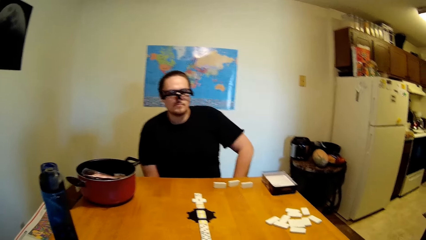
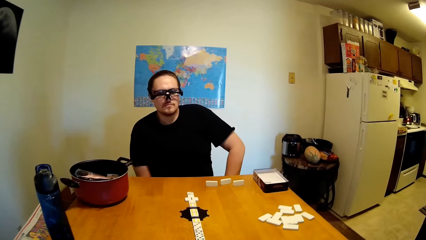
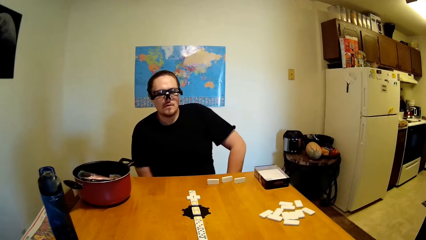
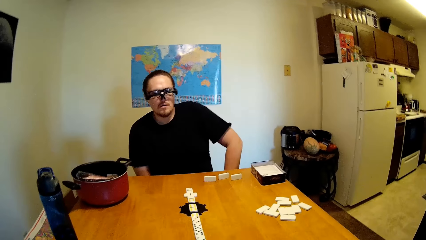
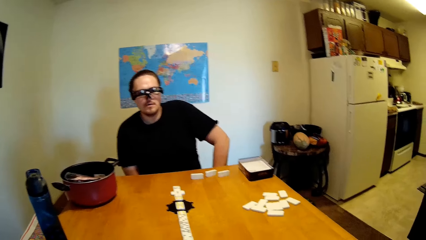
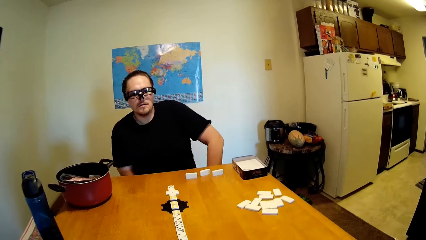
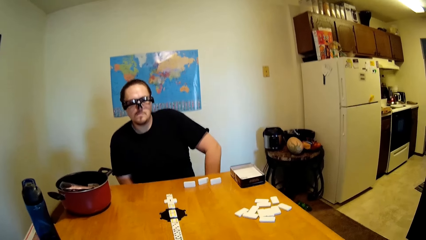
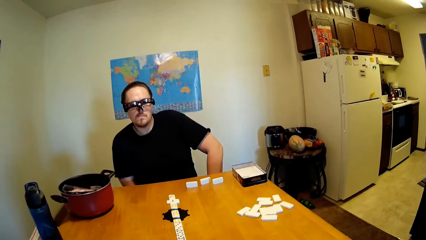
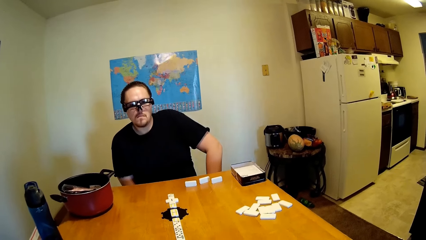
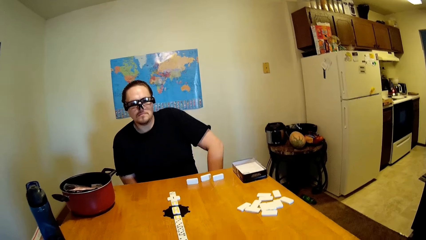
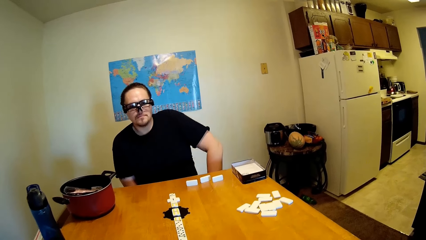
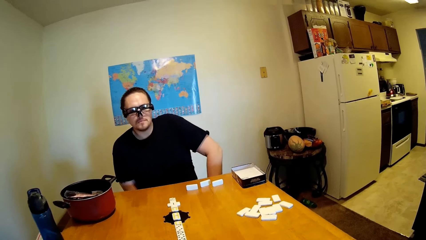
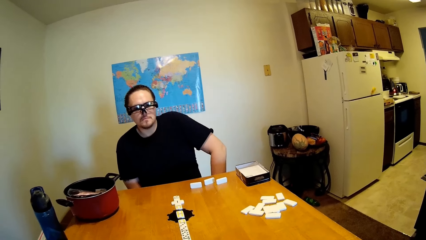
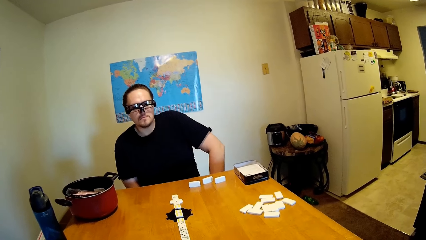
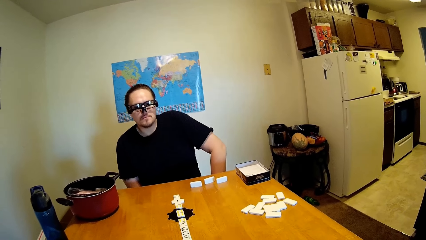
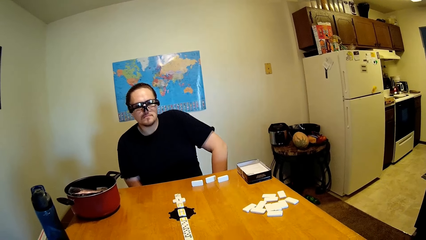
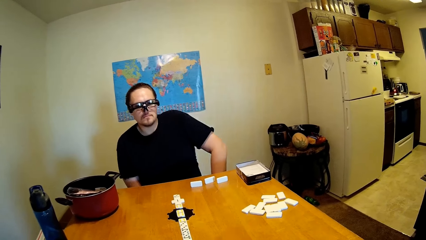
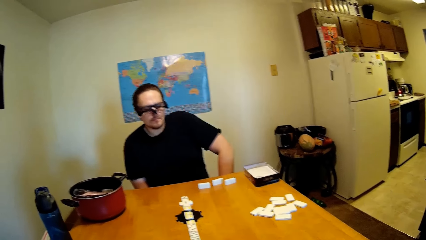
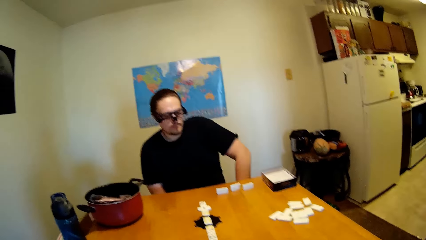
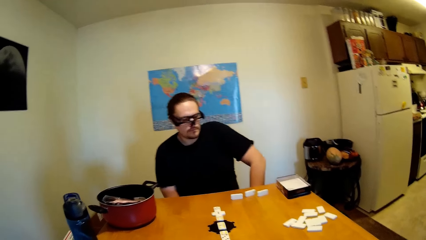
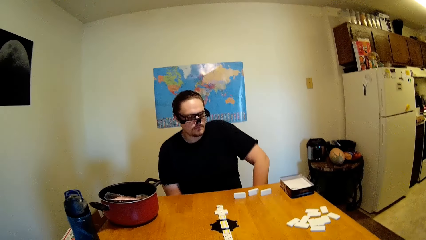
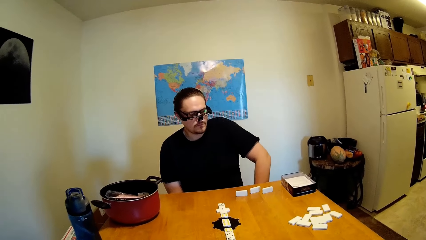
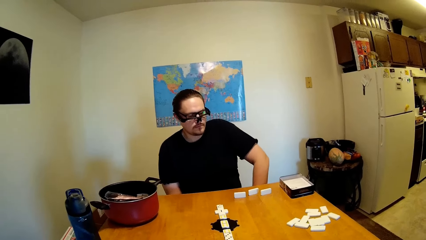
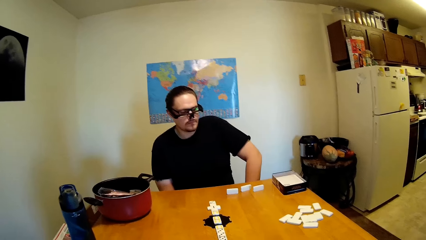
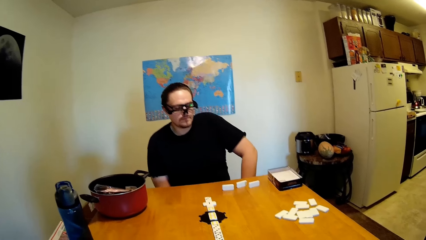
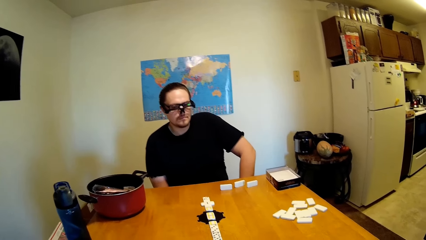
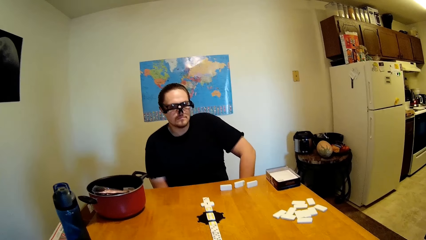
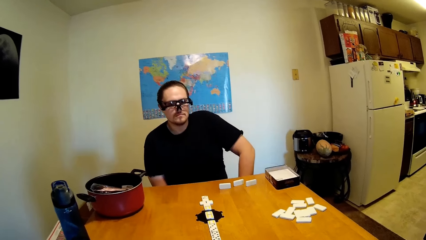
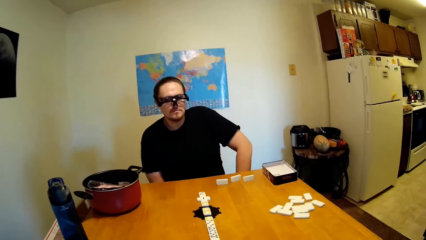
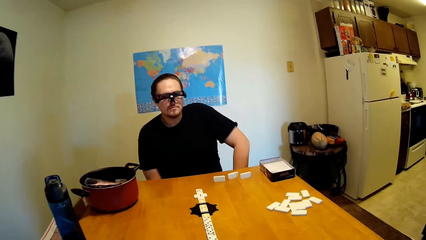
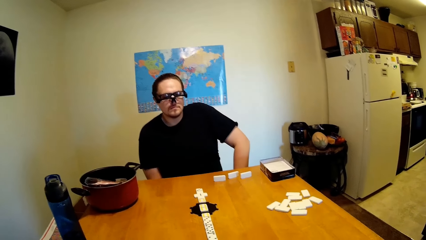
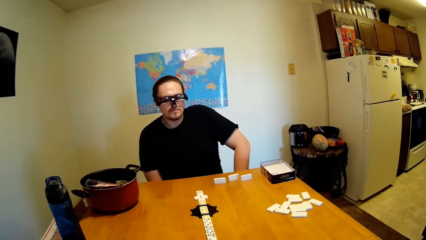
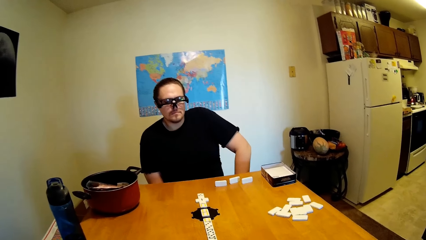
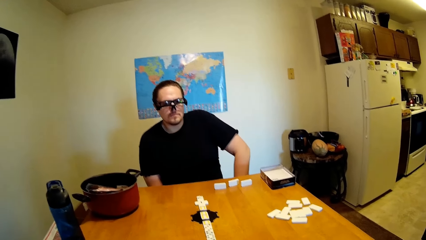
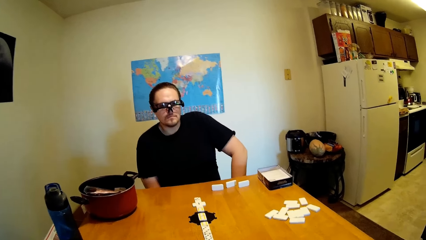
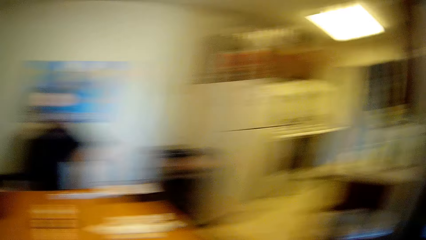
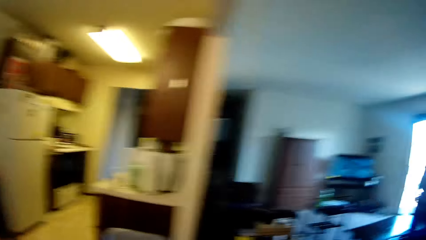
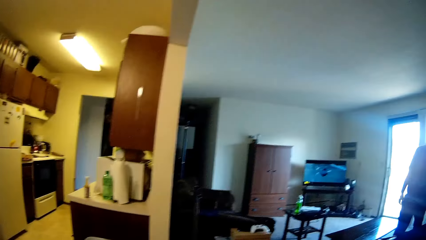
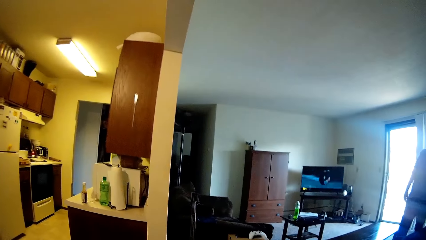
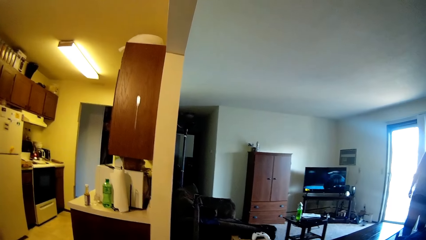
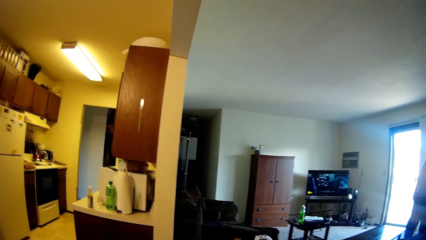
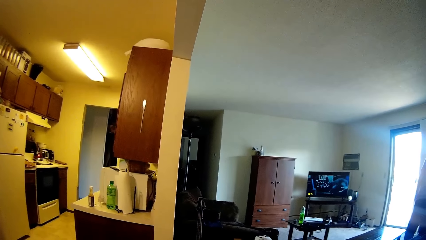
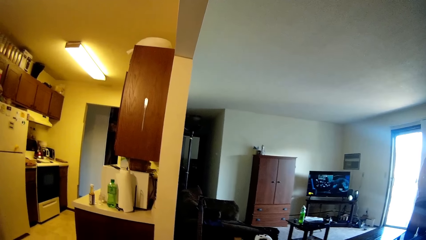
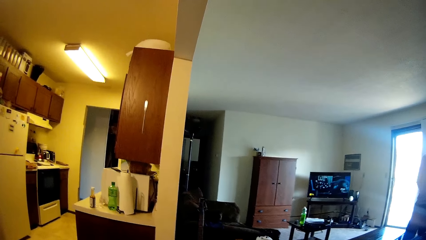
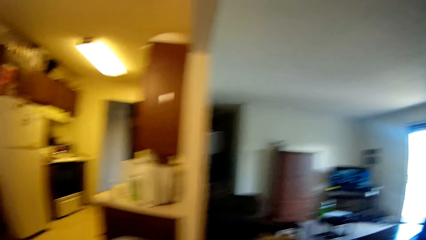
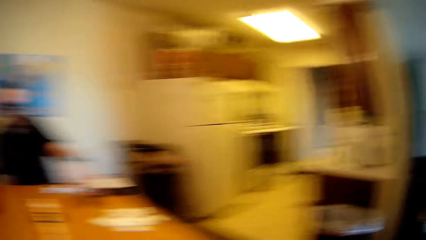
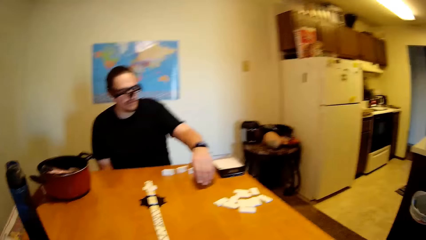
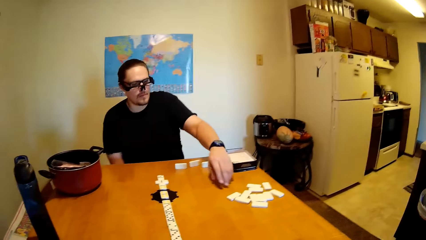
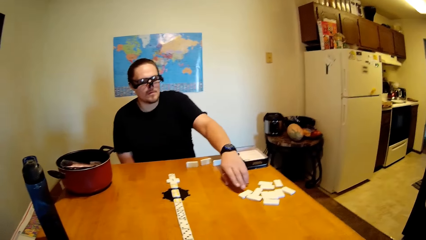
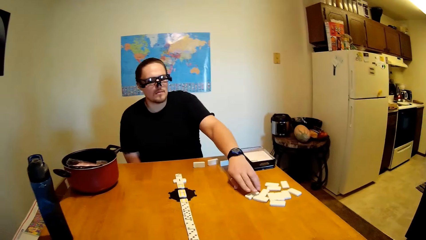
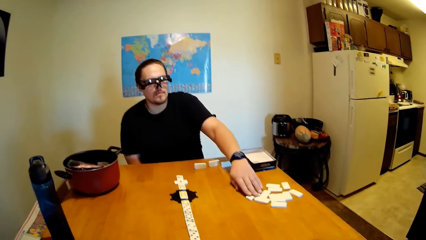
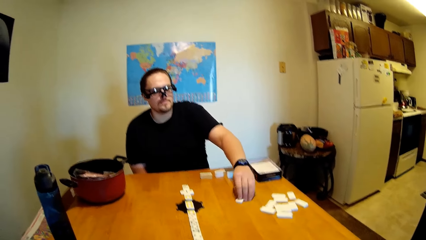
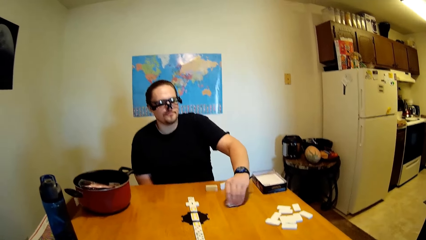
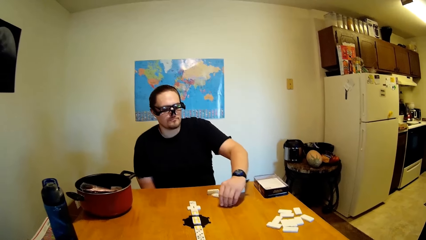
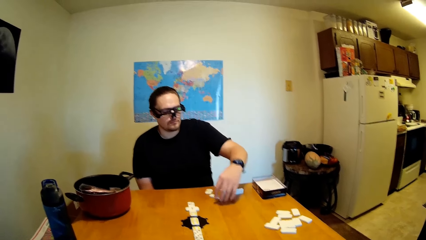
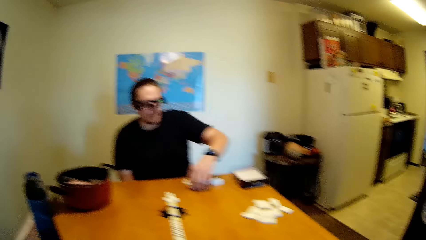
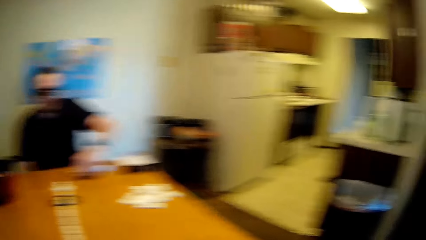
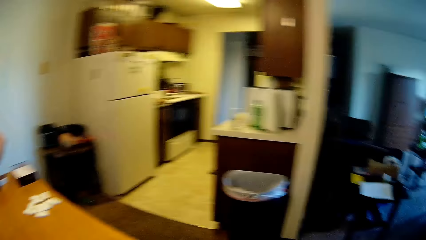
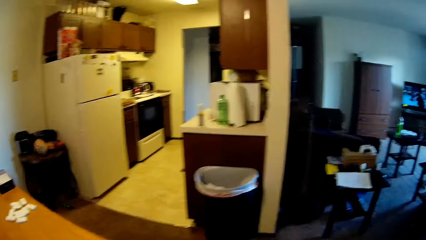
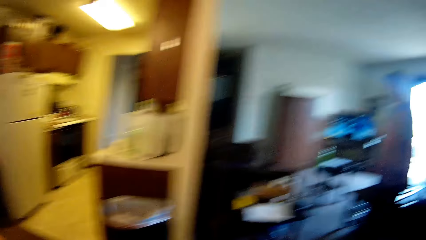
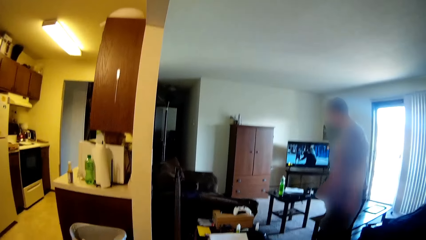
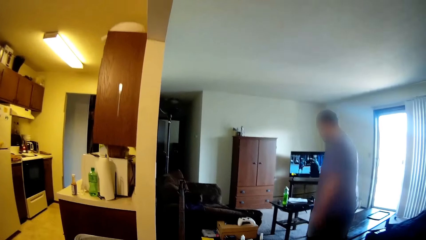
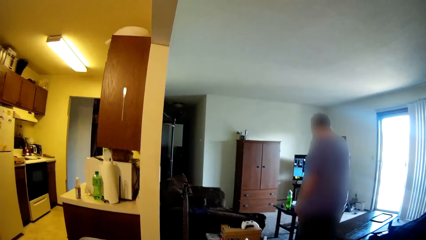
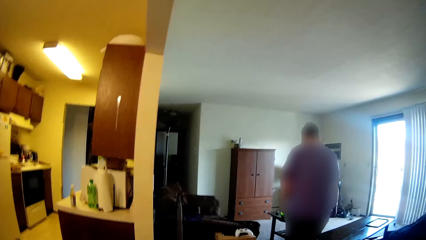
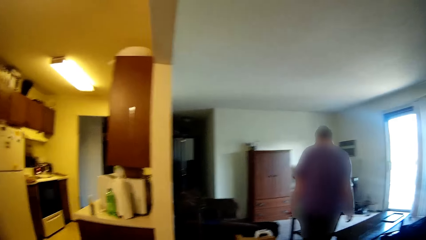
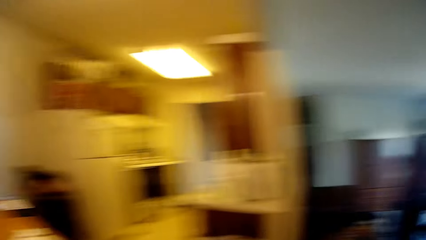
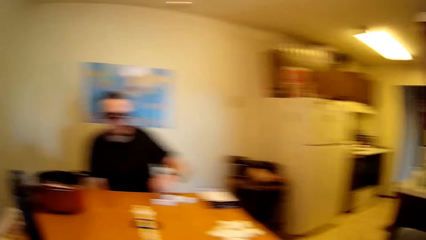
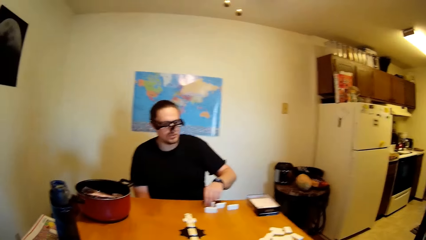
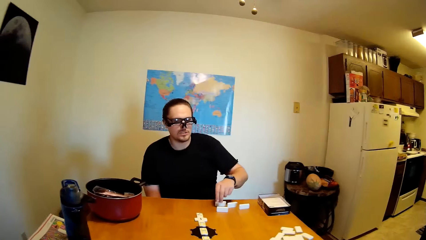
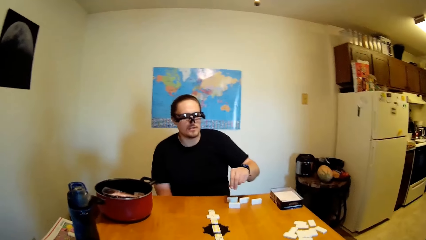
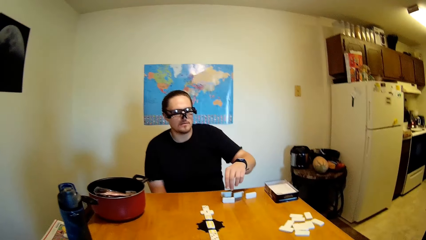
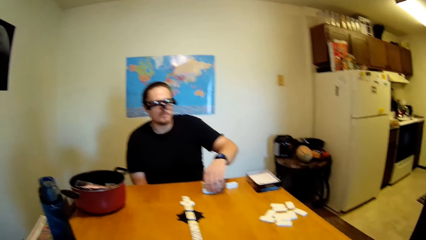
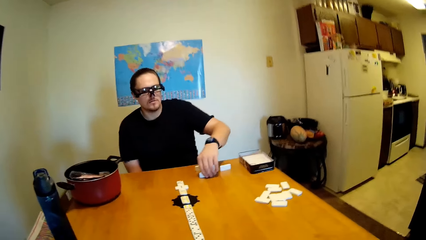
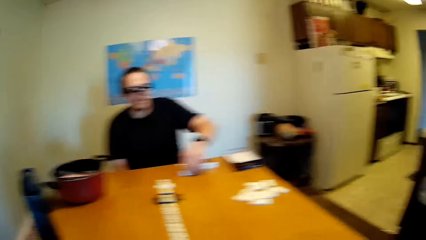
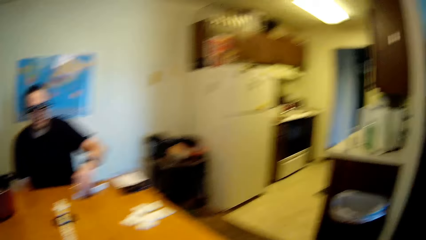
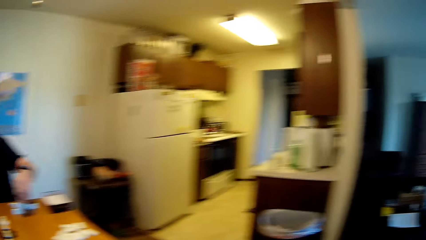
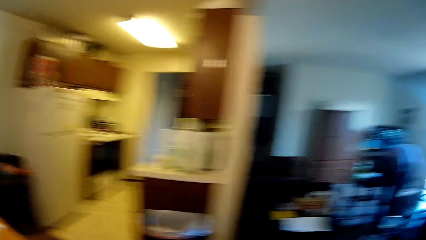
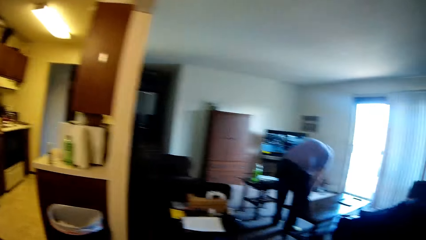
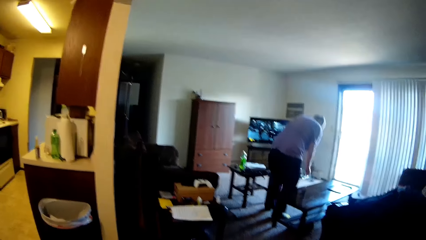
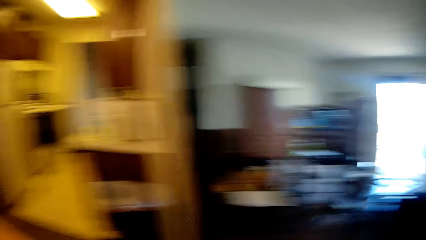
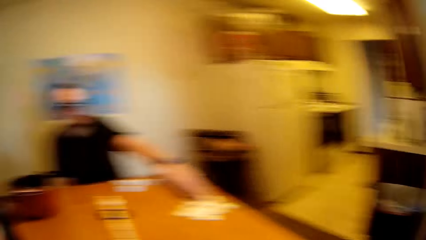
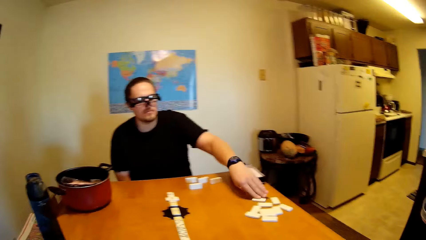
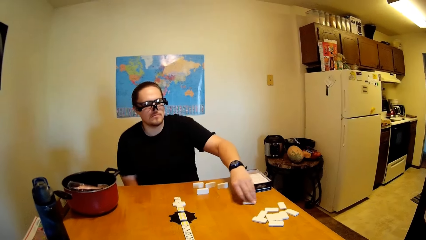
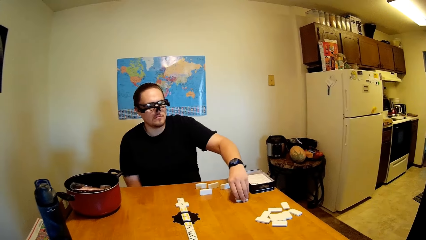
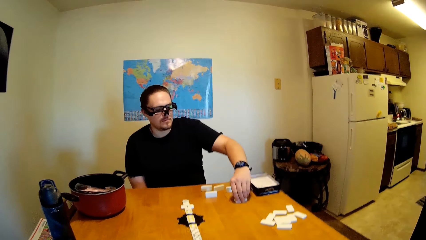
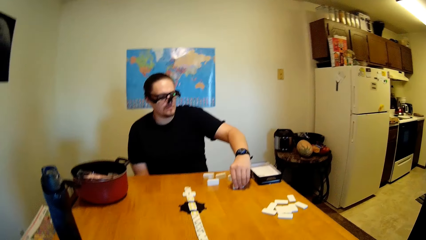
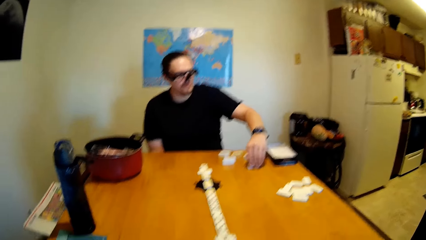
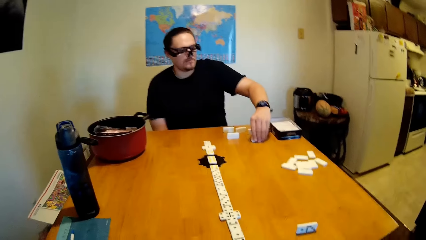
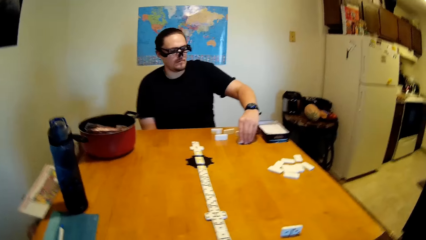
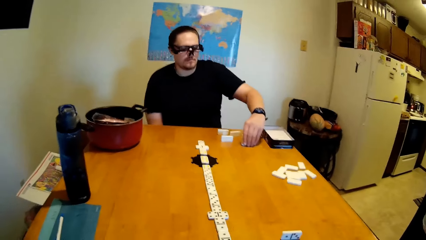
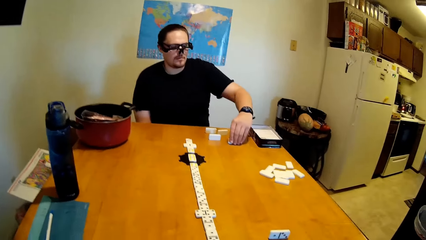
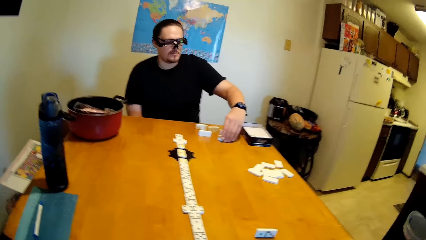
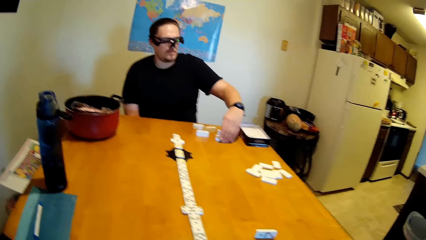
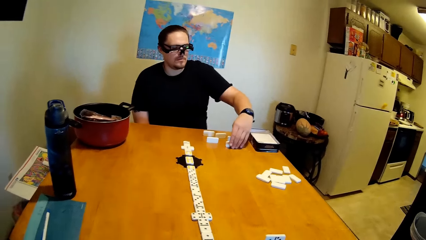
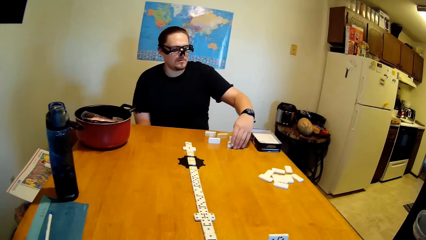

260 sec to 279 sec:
The camera wearer and a person stare at the dominoes on the table. The camera wearer looks around the house. They stare at the television. They look around the house. The person moves the dominoes on the table. The camera wearer looks around the house. The person holds the dominoes on the table. The camera wearer looks around the house. The person moves the dominoes on the table.
